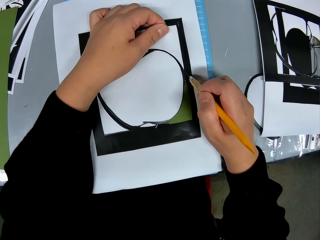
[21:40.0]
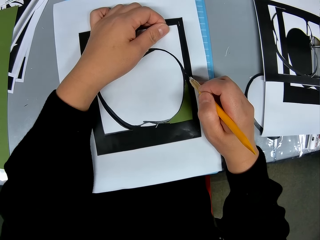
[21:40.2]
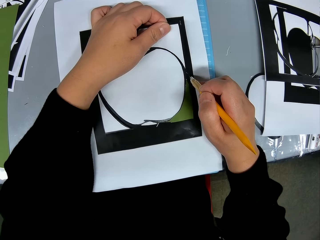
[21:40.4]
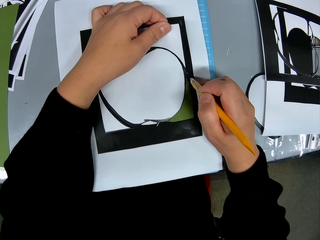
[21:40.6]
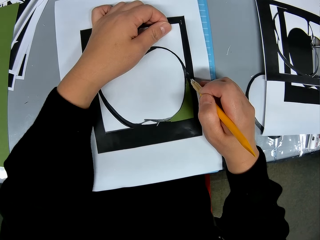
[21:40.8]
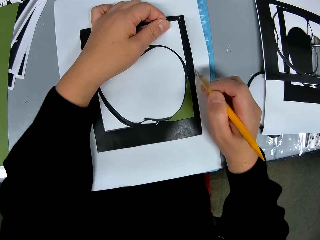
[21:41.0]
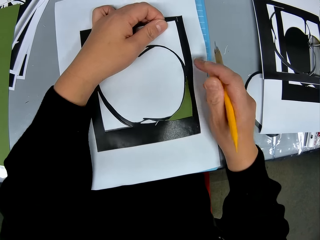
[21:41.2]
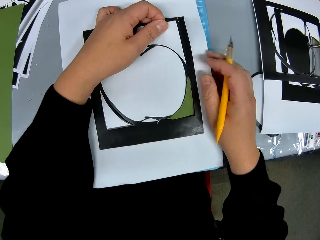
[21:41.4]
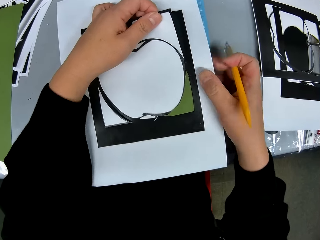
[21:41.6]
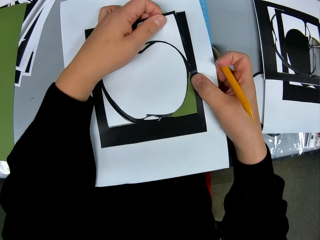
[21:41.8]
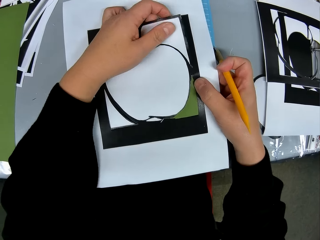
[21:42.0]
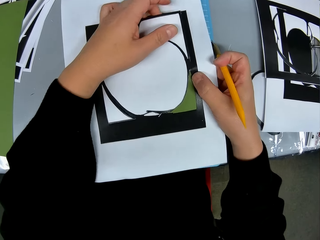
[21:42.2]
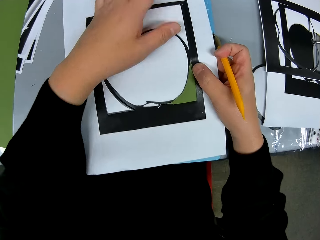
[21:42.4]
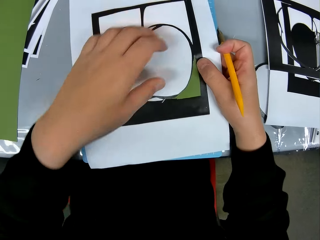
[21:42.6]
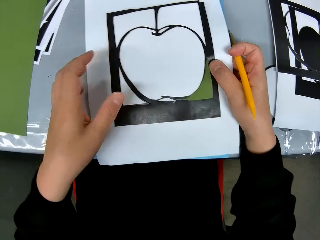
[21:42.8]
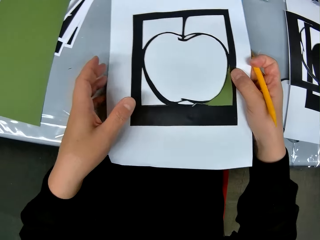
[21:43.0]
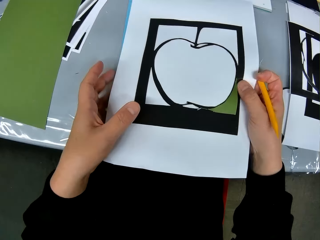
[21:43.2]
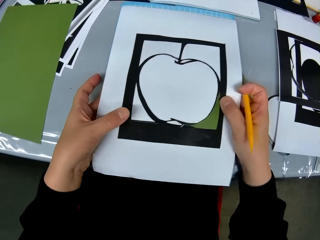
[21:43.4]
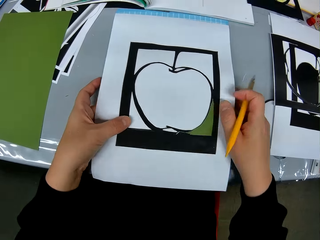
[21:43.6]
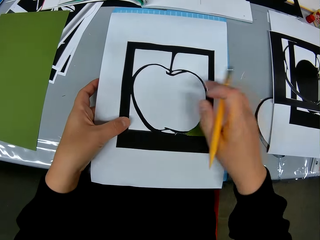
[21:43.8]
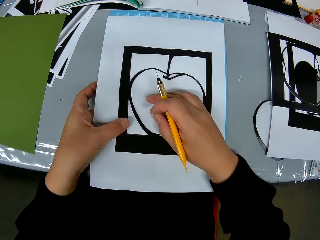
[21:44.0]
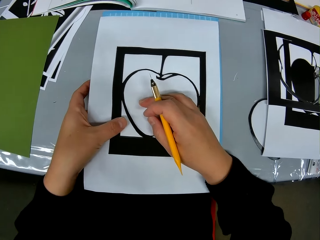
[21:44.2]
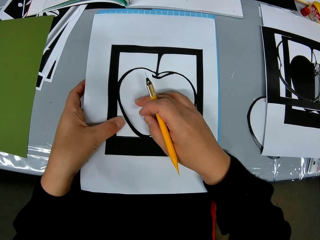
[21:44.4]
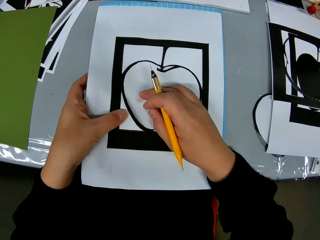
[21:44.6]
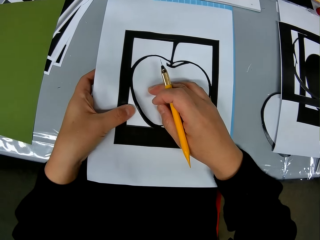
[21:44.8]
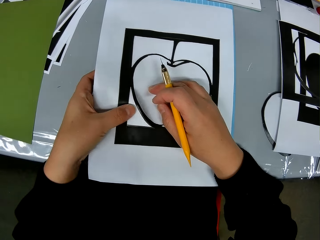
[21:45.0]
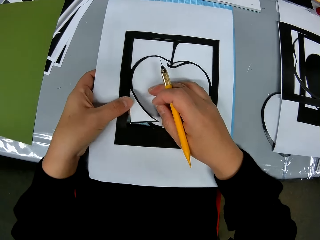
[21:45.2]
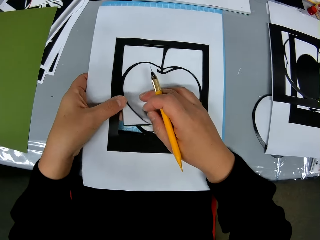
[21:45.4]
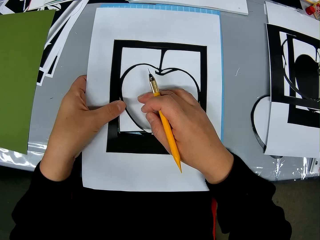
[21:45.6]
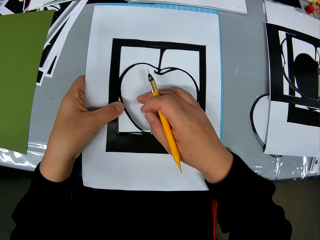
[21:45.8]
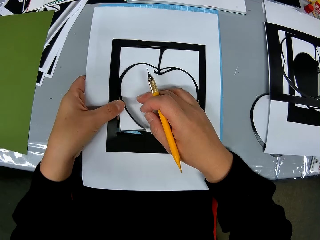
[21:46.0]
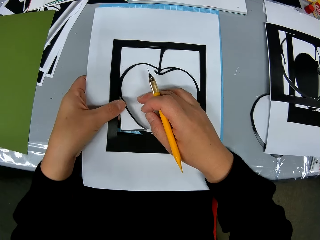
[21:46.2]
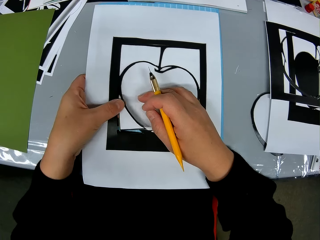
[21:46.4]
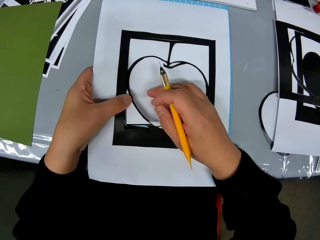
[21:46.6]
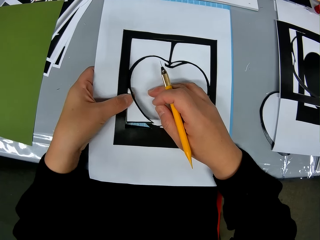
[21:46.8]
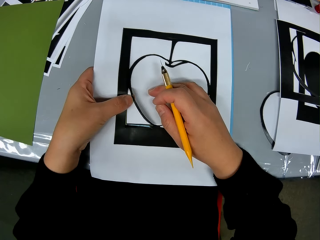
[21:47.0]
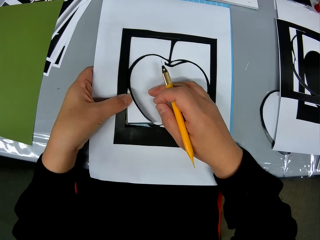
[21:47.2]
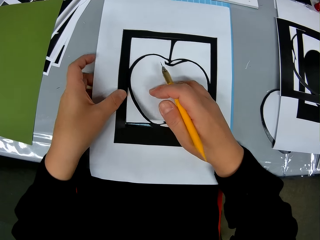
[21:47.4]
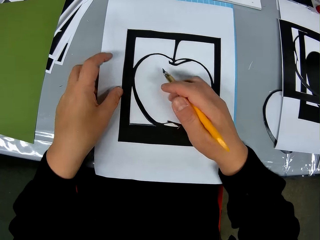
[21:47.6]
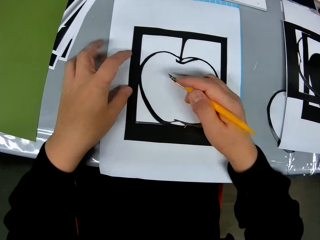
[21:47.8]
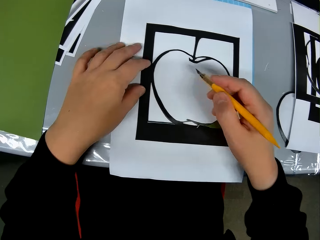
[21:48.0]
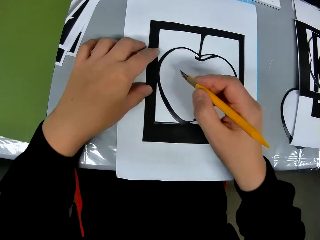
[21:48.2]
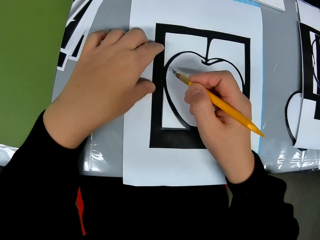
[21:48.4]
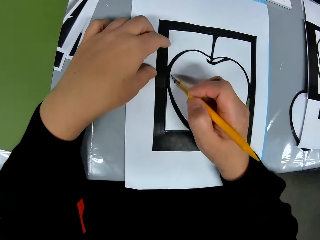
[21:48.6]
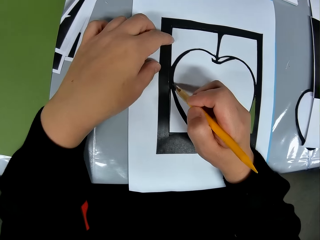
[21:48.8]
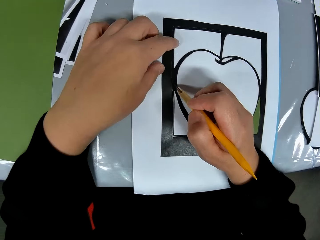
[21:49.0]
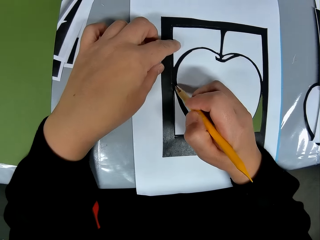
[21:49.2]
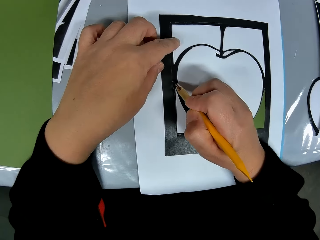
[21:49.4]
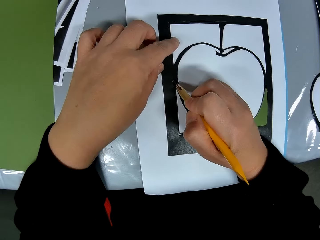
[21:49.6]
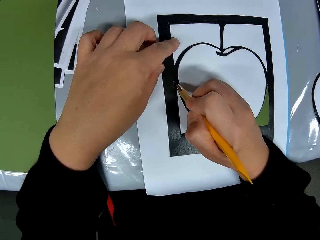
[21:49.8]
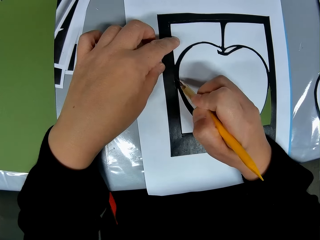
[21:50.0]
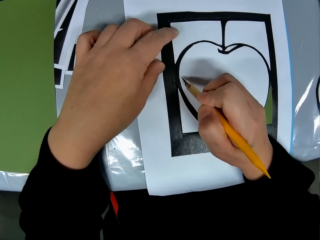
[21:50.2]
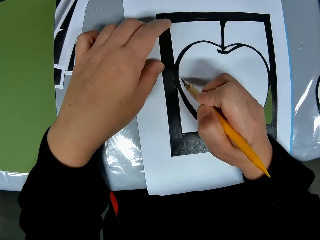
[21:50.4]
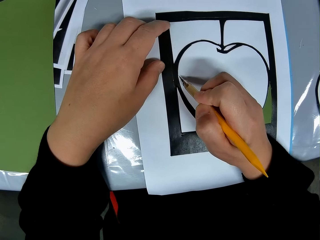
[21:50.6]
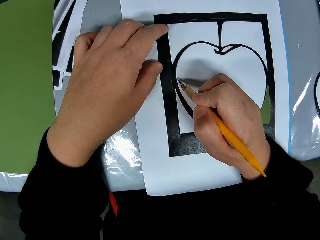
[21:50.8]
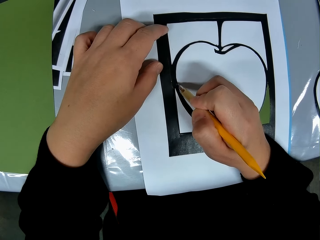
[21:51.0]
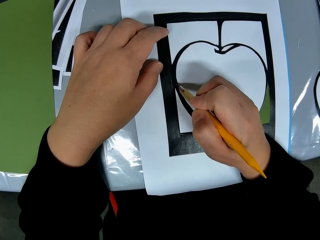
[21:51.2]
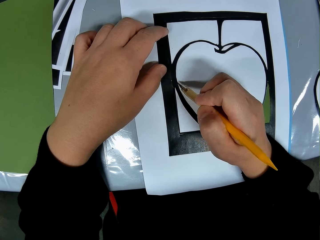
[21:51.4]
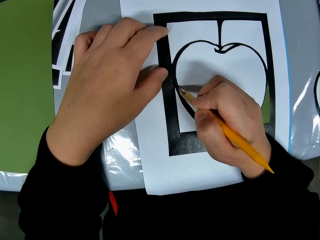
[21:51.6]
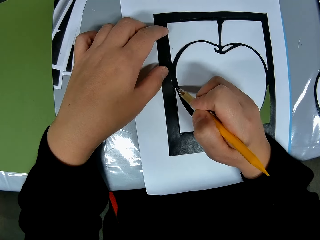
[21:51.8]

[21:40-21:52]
The camera wearer holds the art. They move a hand to a different part of the art. They remove the hand from the art. They put the hand on the art. They push the cut part of the art. They move the hand to a different part of the art. They move the blade. They cut the art. They move a finger.

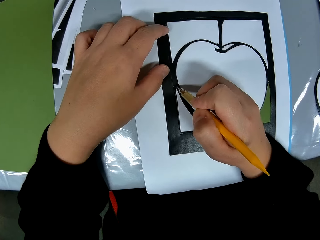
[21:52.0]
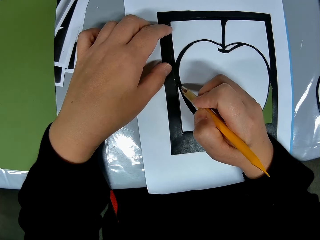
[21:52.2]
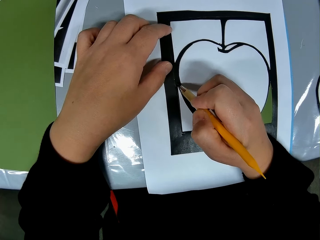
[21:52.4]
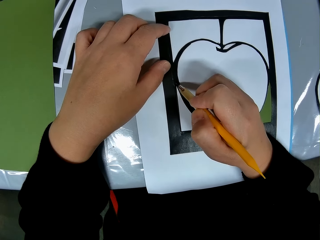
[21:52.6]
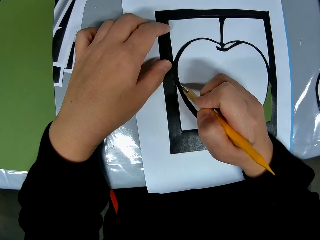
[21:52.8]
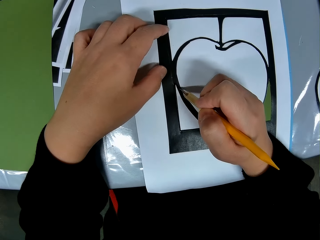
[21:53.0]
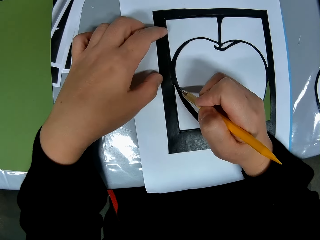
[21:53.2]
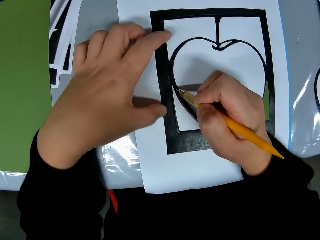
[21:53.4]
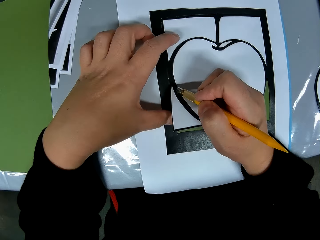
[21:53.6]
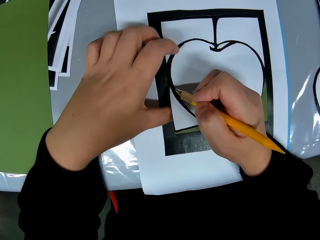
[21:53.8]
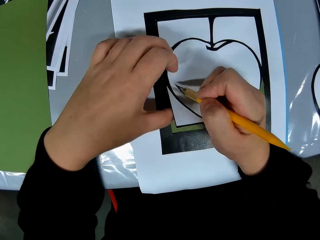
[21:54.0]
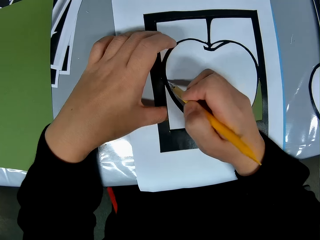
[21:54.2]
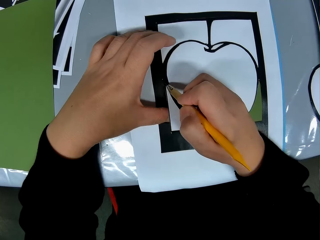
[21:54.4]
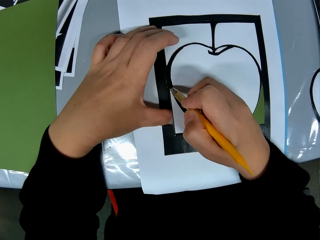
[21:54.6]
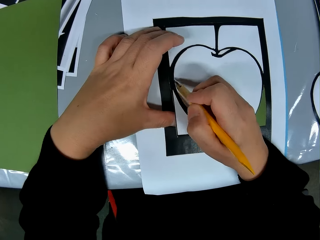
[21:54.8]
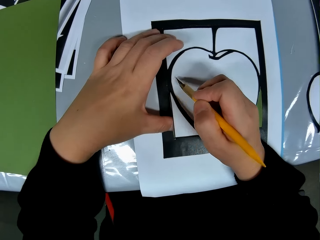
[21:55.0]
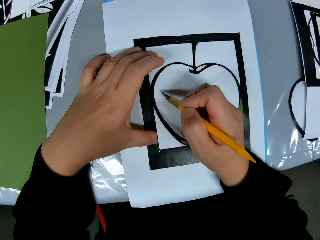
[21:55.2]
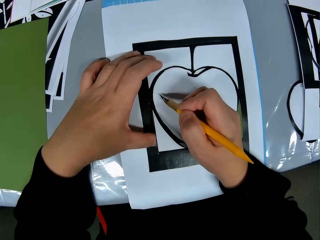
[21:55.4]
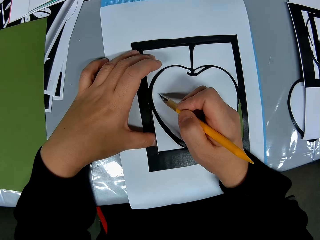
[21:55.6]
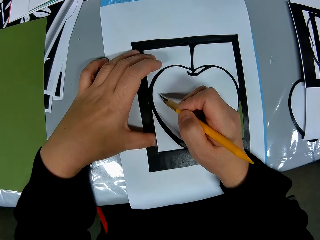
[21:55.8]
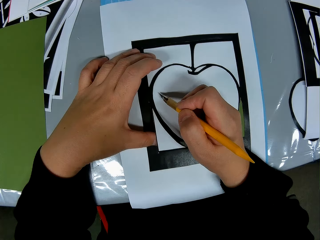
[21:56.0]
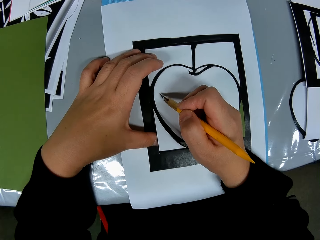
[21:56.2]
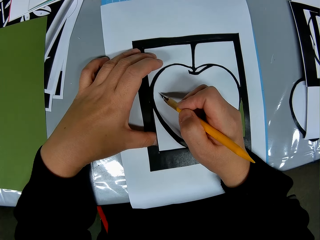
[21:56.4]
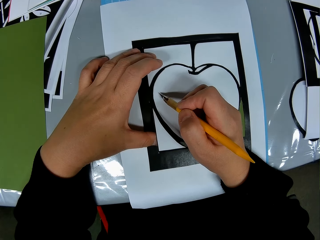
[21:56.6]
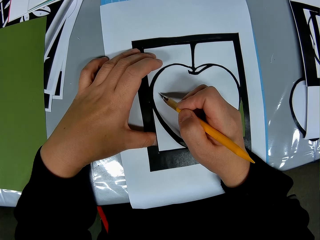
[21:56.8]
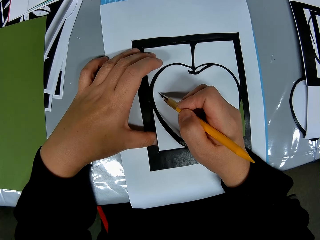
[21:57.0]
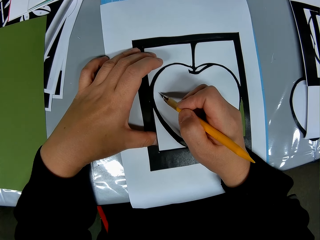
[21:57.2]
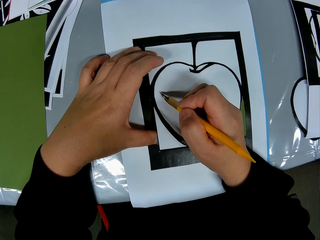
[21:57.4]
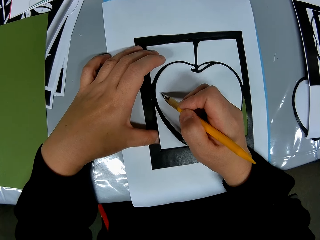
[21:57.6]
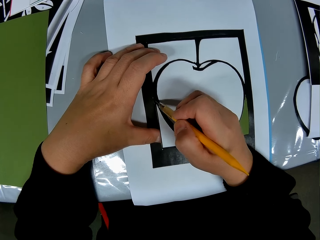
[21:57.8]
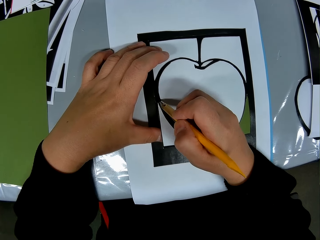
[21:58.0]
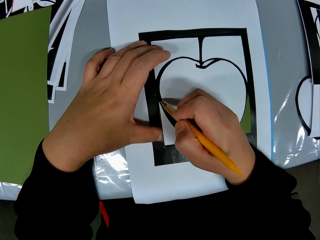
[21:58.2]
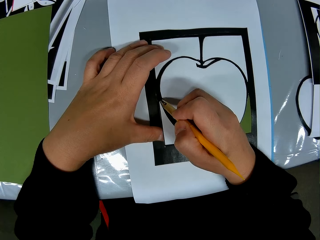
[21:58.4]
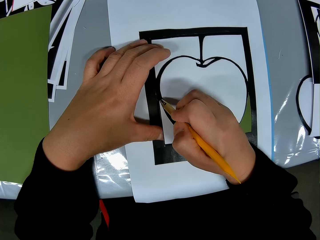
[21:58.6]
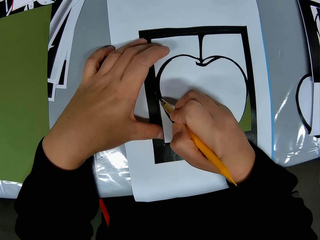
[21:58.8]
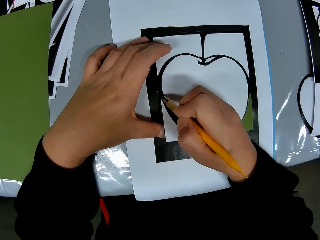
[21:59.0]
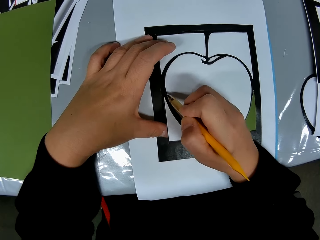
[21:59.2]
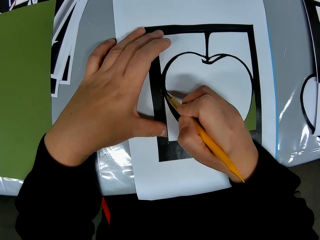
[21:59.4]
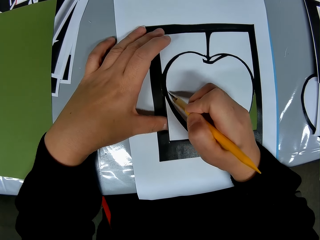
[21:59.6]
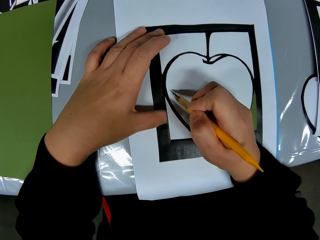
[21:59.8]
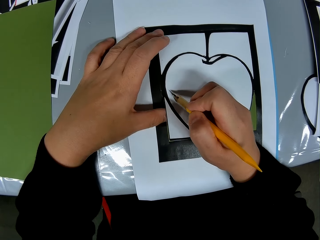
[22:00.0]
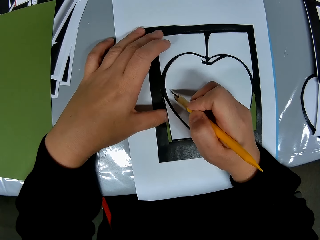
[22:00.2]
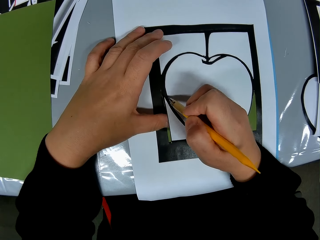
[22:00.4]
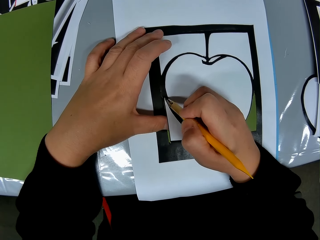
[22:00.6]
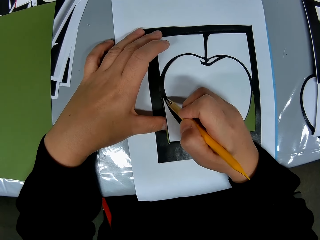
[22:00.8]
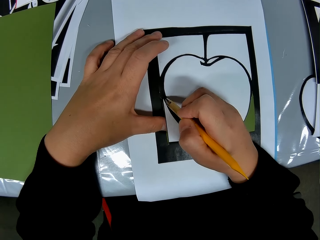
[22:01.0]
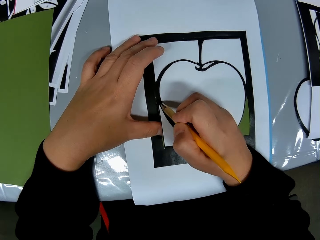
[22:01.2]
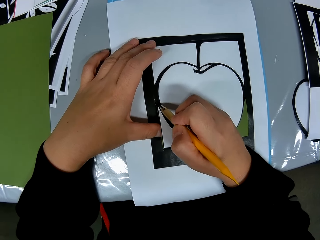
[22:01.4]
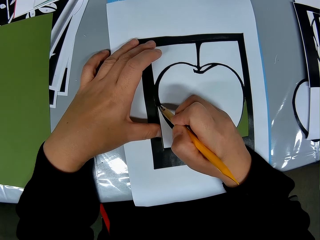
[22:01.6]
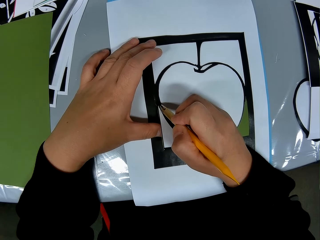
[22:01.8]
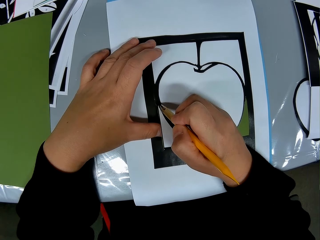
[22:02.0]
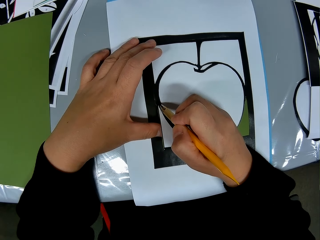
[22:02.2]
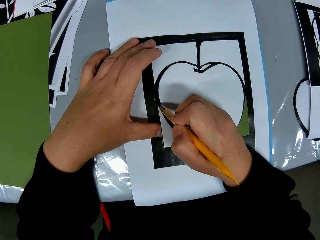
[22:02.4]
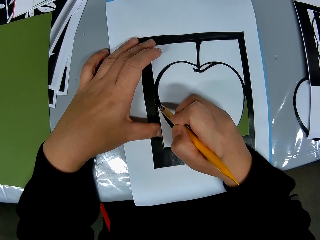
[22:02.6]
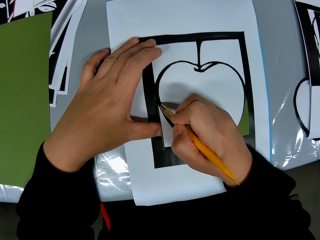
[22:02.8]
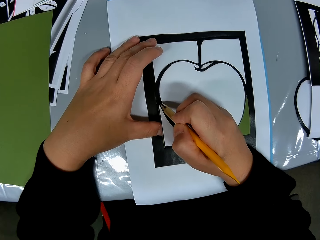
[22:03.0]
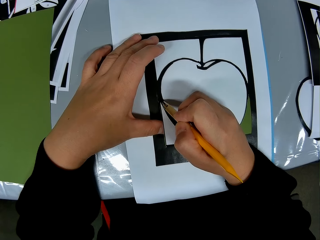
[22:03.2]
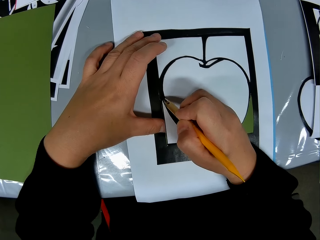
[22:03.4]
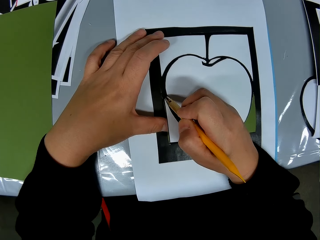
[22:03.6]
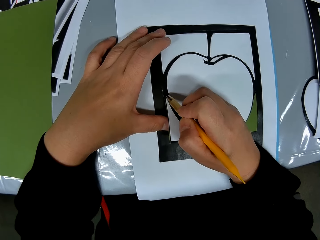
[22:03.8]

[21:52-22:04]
The camera wearer moves a finger. They move a finger again. They cut the art. They move a finger.
